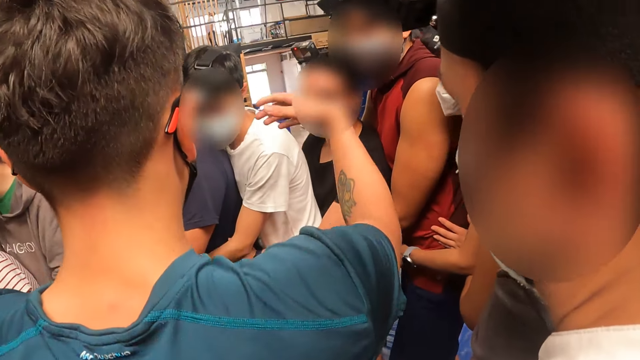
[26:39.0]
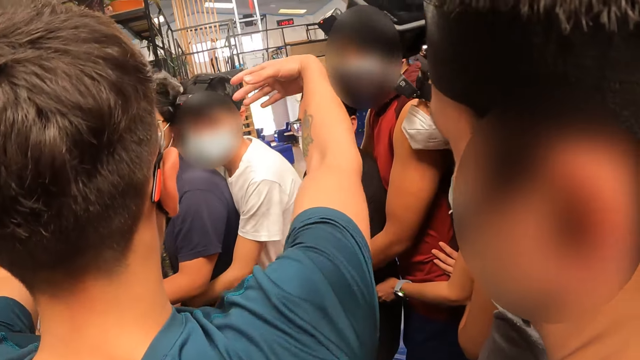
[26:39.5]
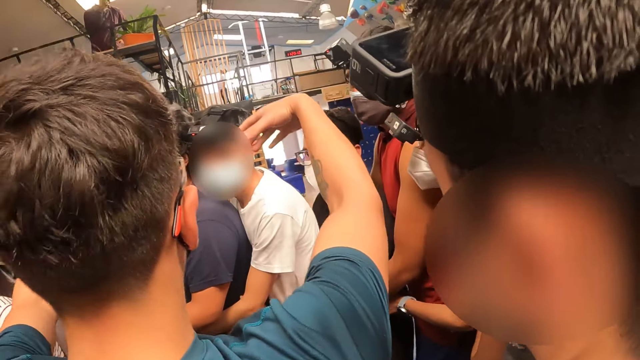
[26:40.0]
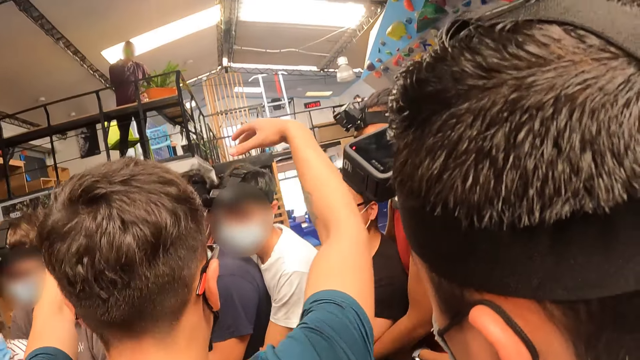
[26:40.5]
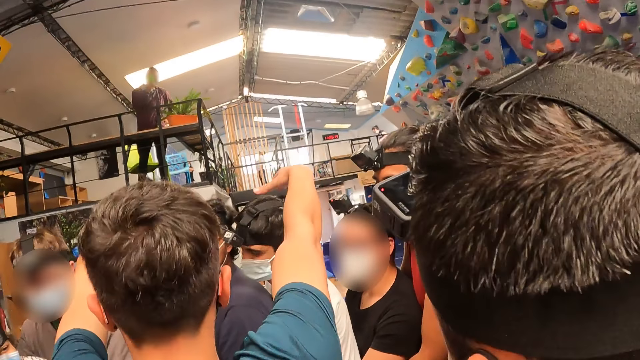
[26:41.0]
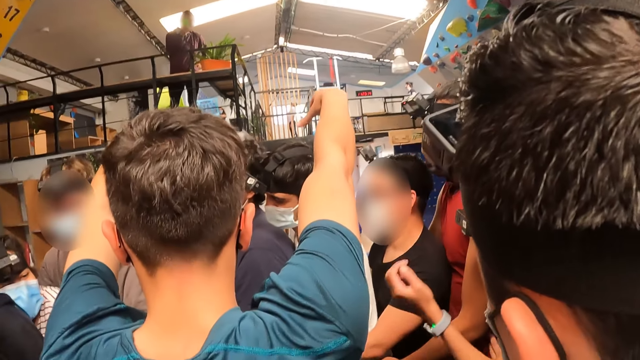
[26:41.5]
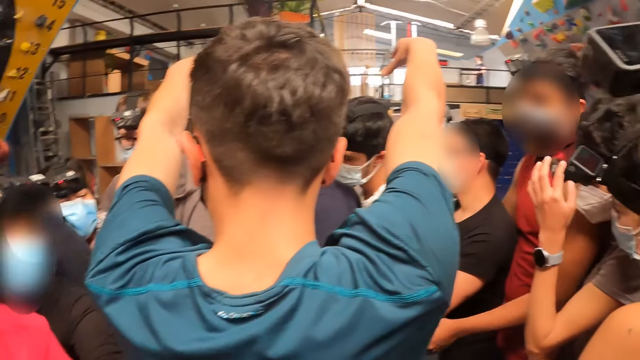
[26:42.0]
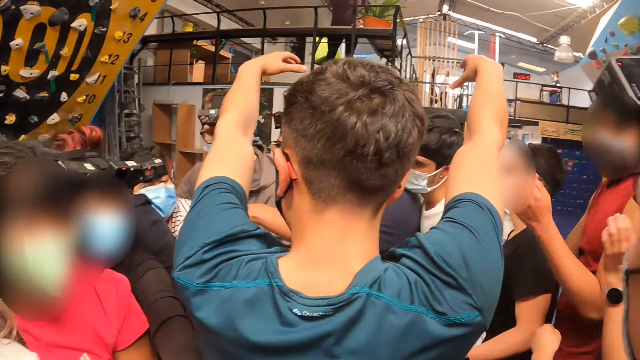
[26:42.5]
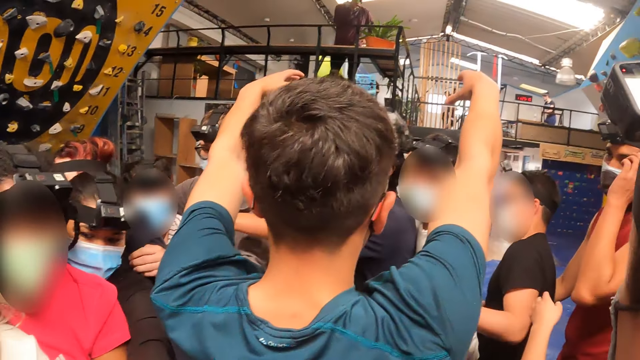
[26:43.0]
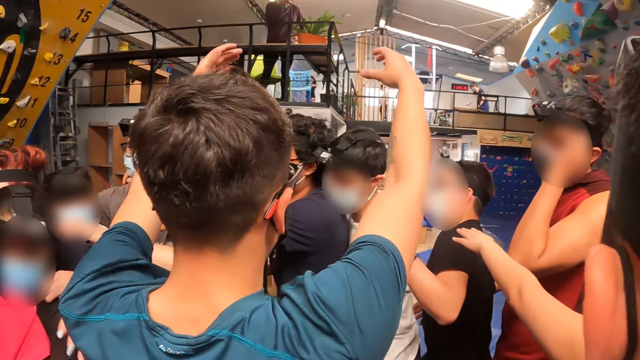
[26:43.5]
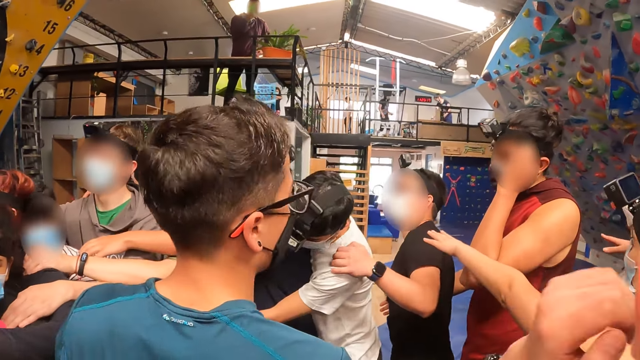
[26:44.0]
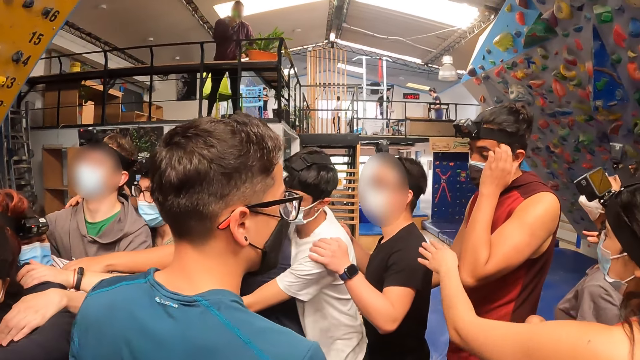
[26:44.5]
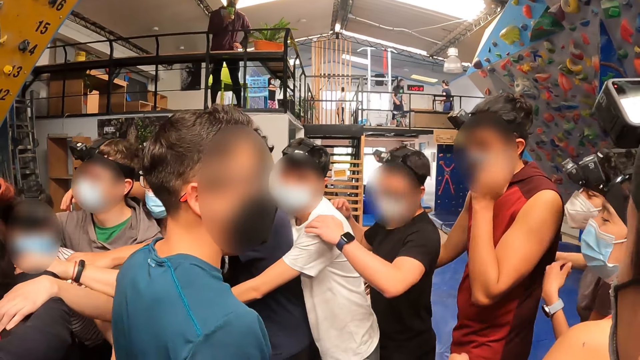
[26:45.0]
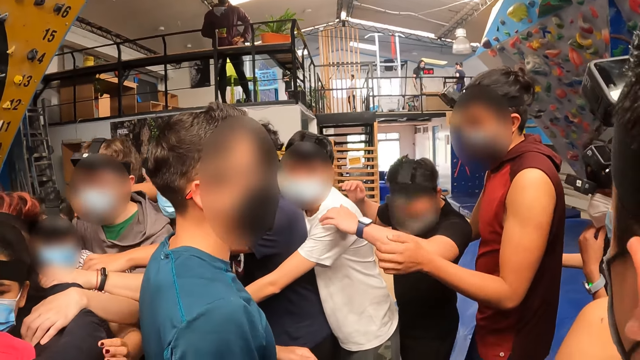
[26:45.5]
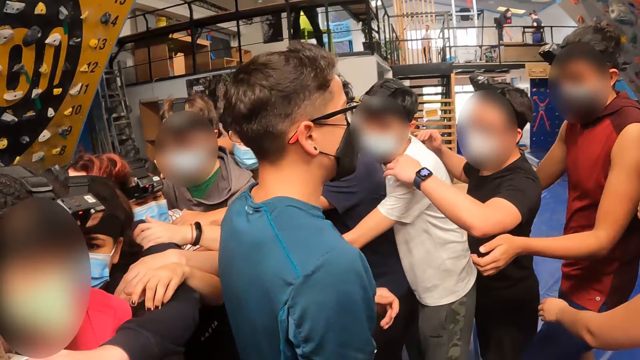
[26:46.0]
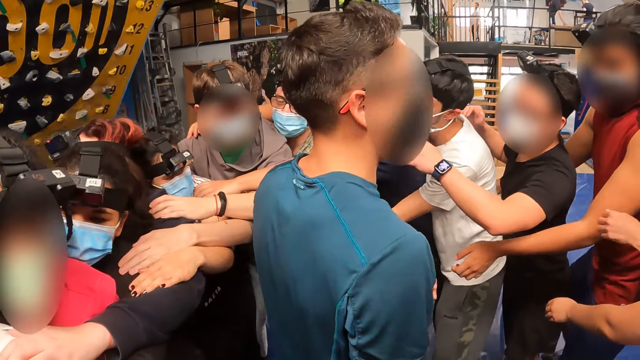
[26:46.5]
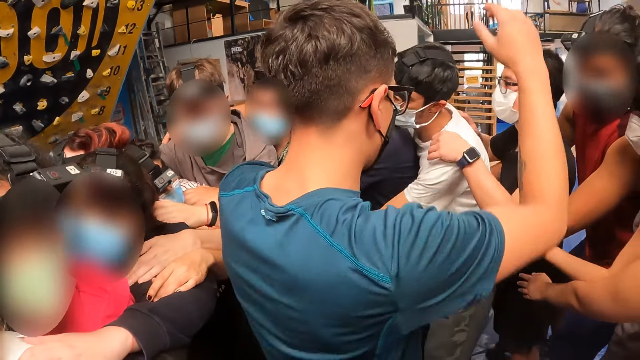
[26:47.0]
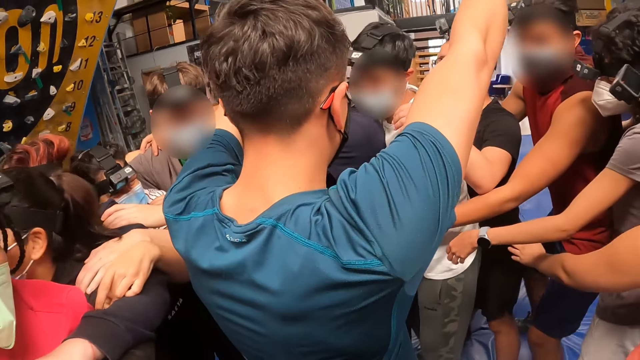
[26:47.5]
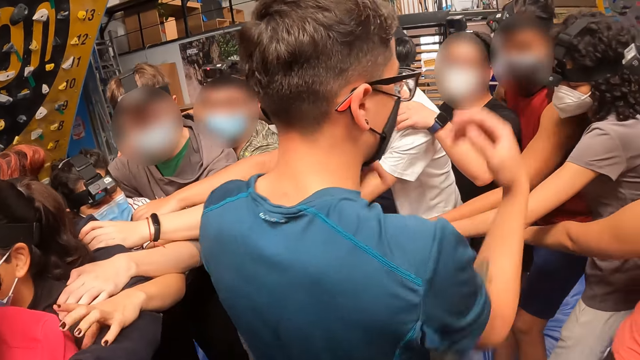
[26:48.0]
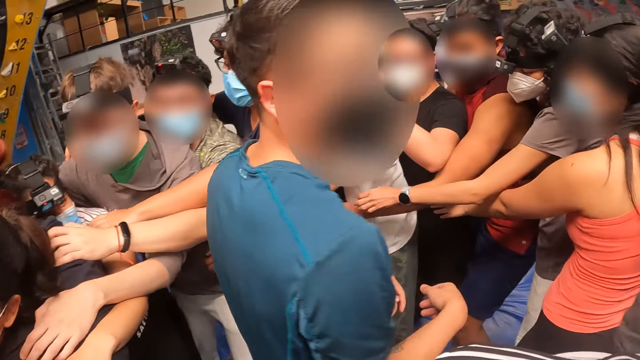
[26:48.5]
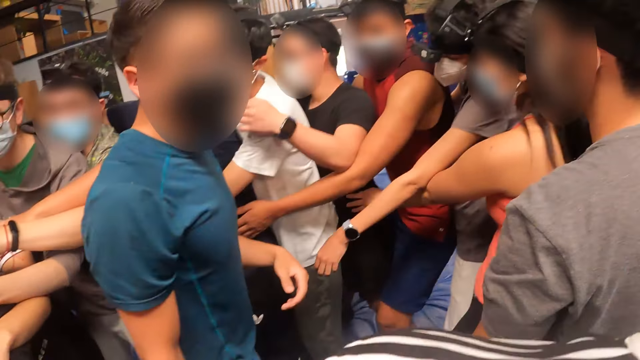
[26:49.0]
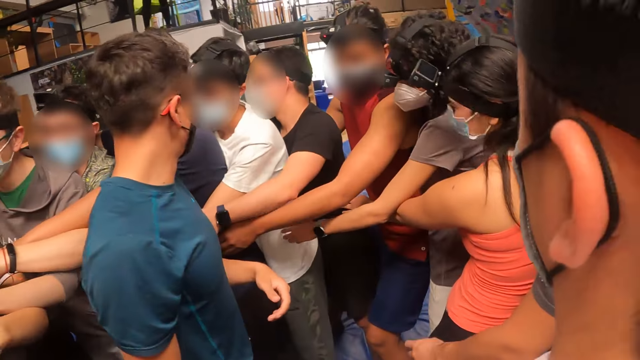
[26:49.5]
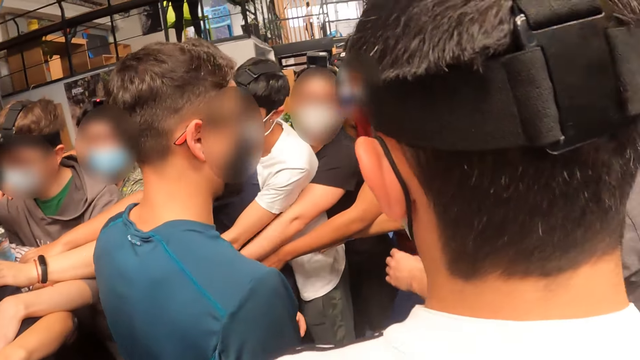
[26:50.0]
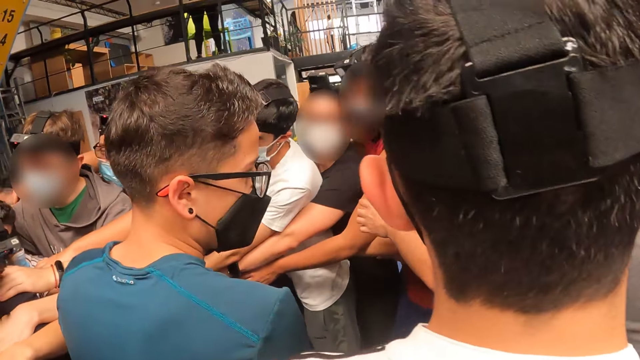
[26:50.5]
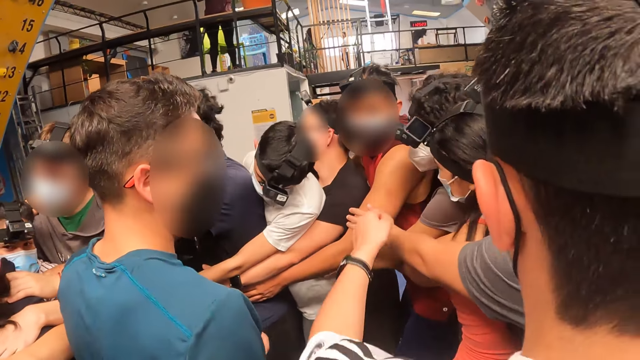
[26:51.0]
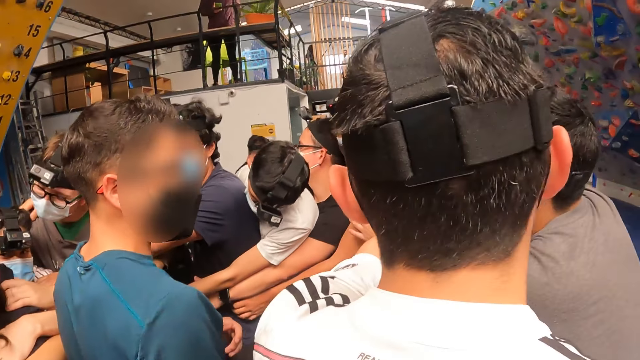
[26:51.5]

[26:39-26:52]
A man stretches his hands. The man drops his hands. The man stretches his hand. The man drops his hands. The man looks around.

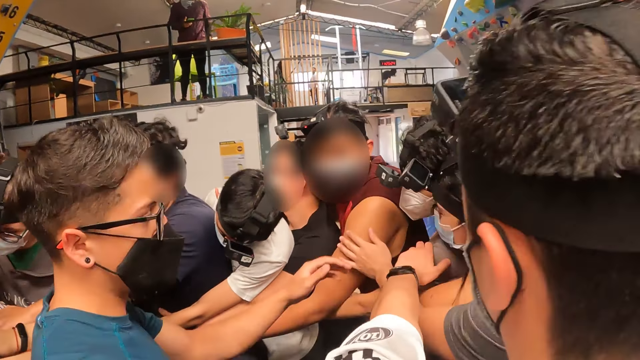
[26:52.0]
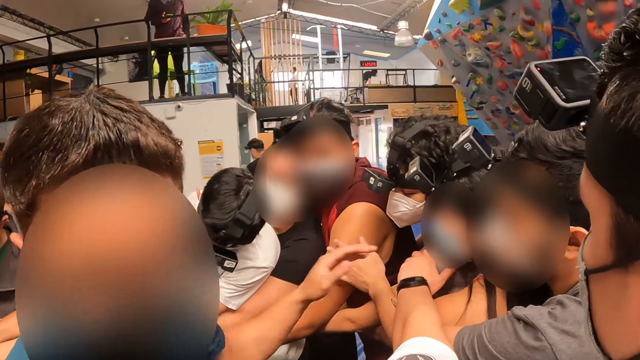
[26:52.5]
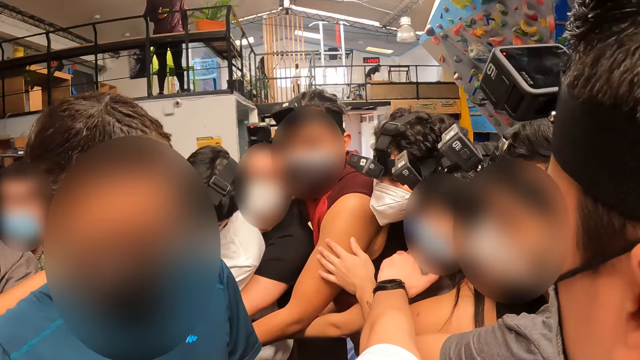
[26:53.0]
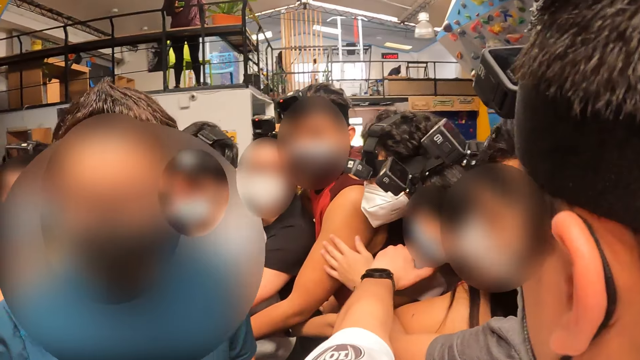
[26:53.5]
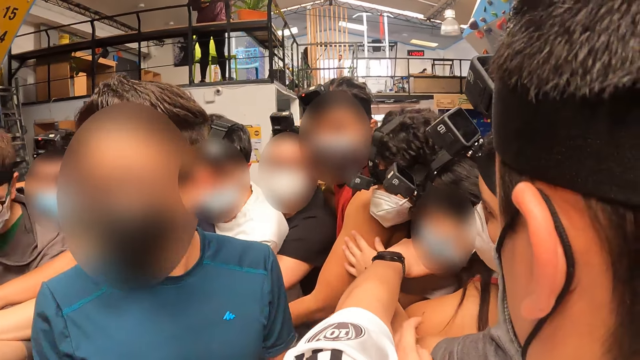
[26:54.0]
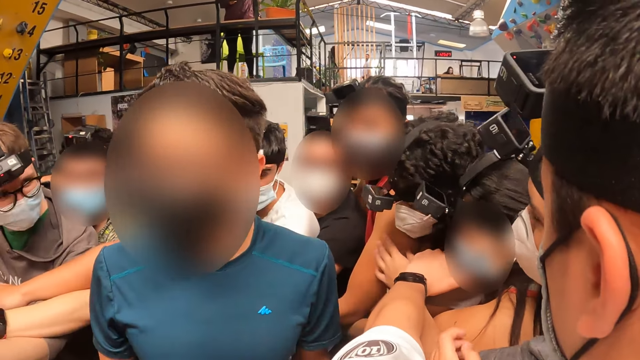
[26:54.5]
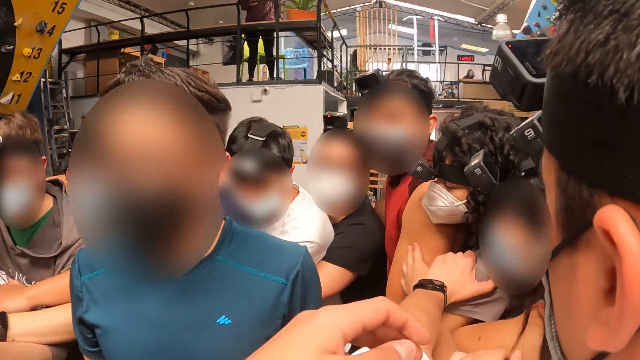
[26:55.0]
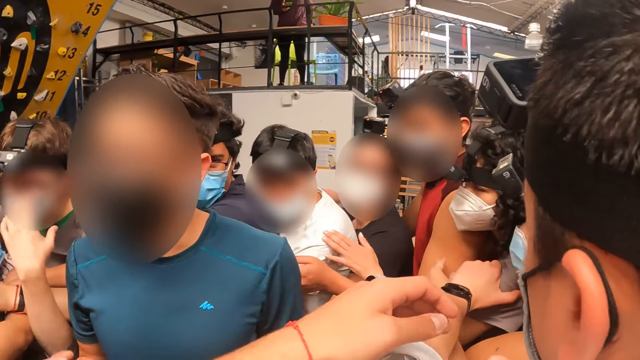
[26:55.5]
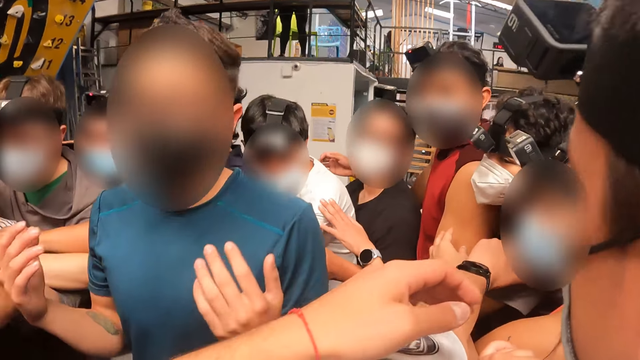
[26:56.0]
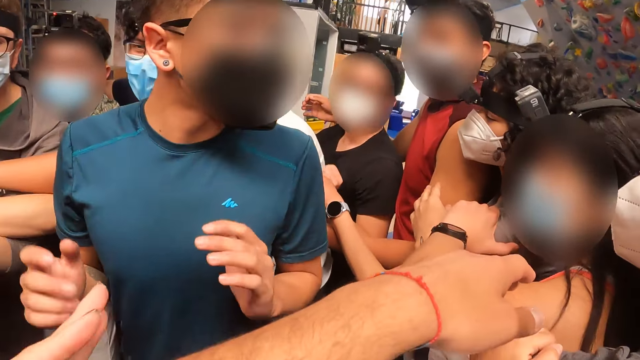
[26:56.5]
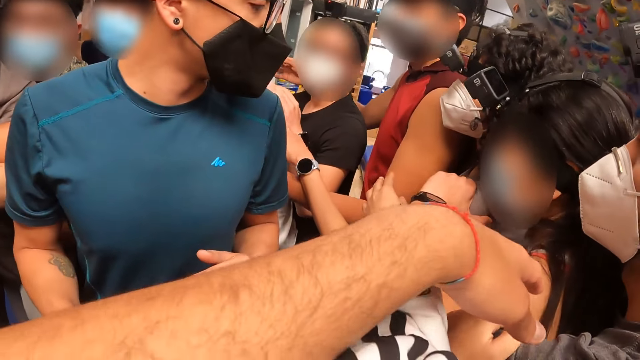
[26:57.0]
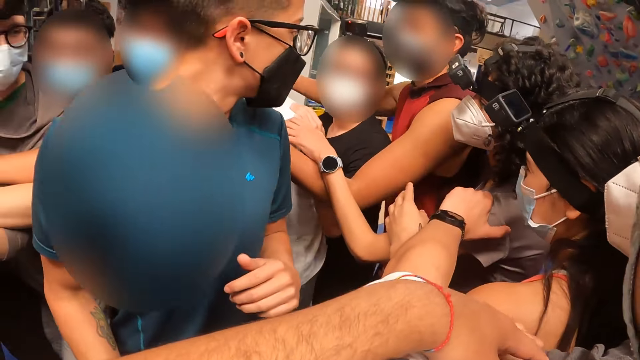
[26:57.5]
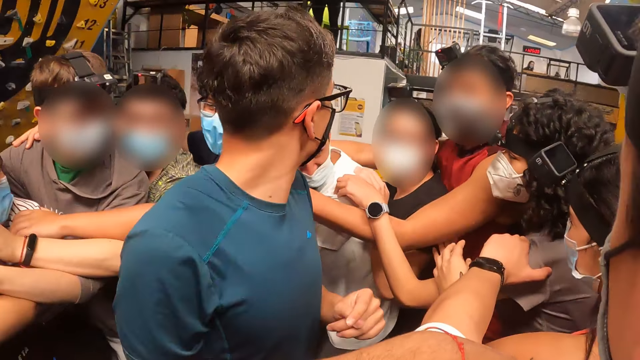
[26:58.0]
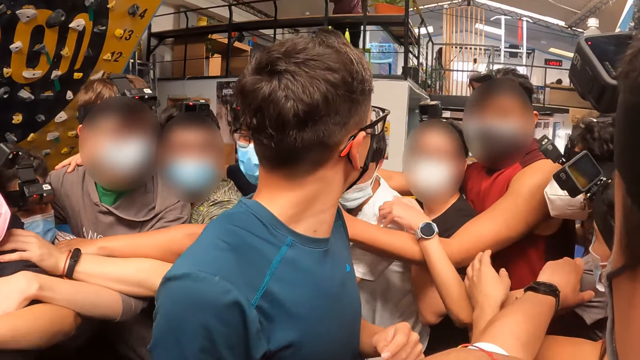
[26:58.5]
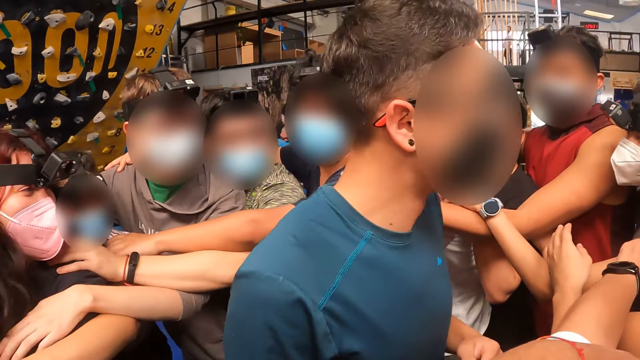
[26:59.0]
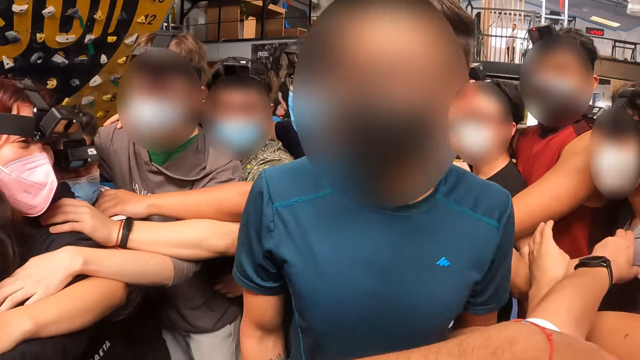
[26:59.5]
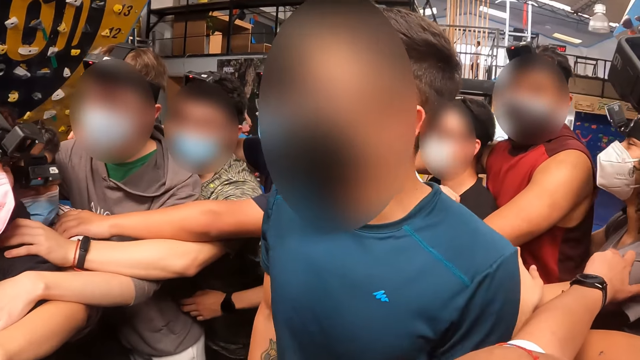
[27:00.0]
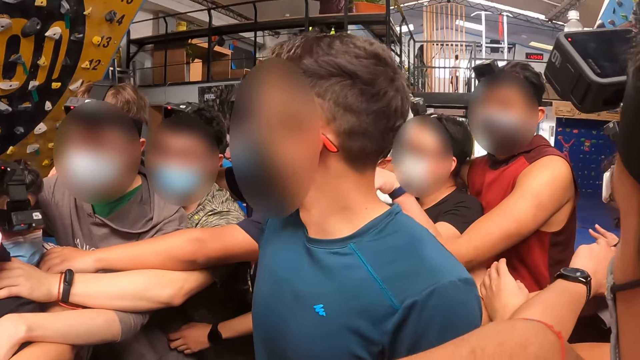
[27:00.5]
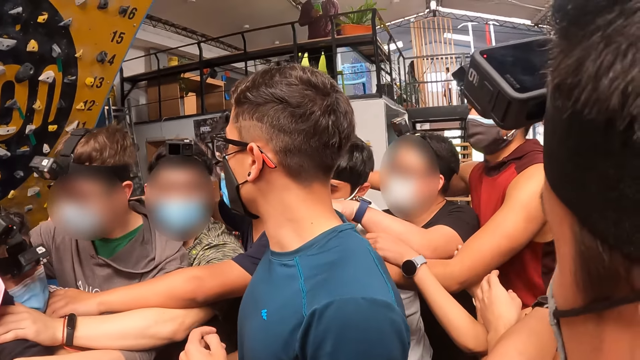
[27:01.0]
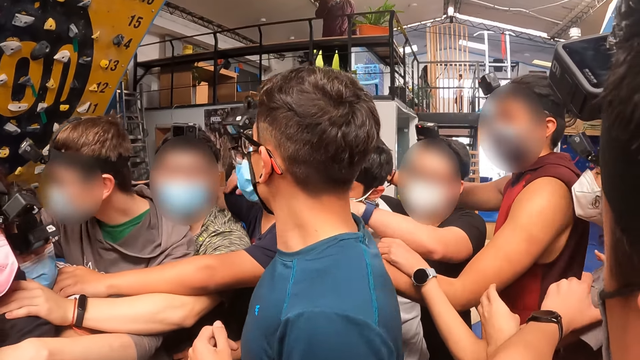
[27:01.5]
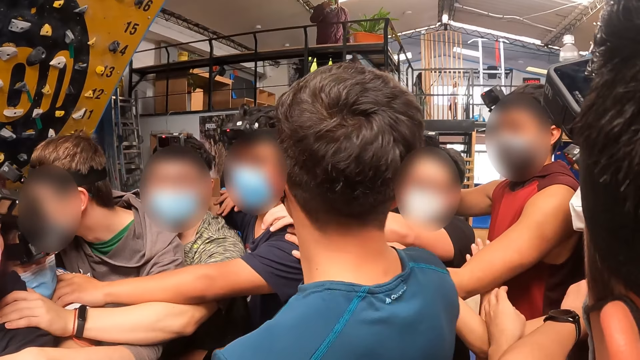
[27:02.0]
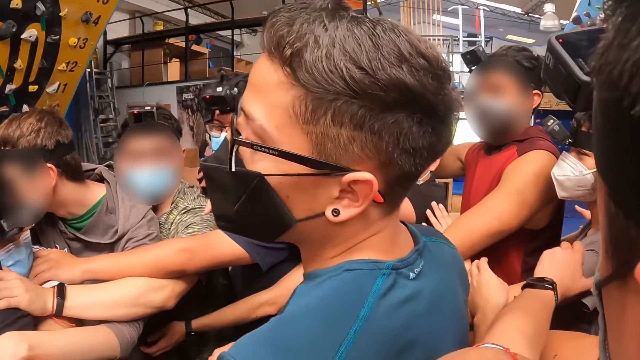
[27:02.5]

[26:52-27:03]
The camera wearer looks at a man. The man looks around.
